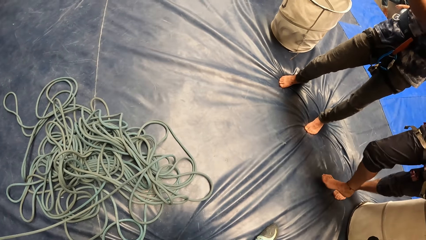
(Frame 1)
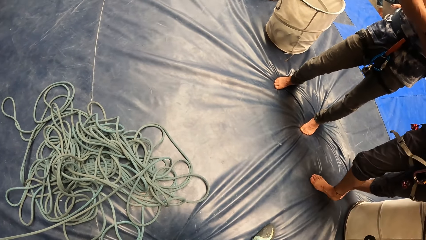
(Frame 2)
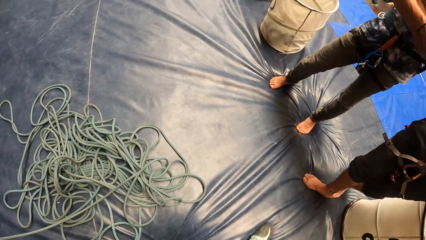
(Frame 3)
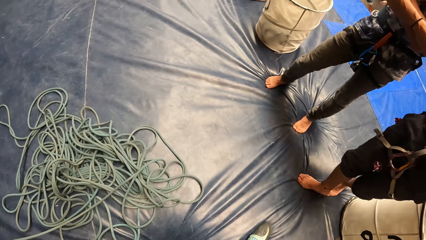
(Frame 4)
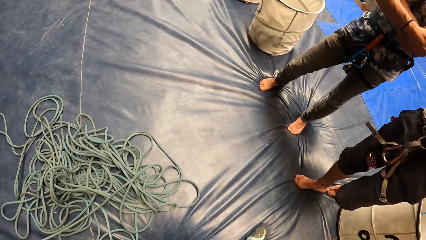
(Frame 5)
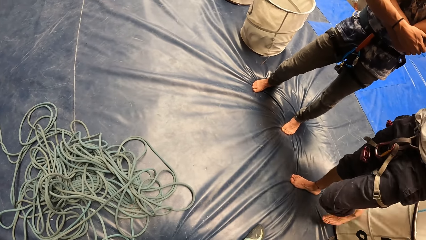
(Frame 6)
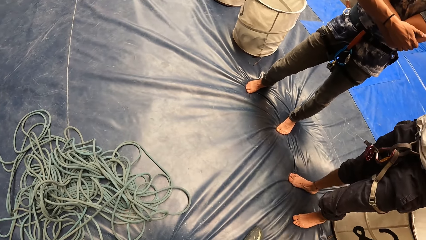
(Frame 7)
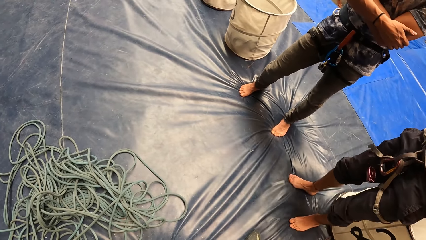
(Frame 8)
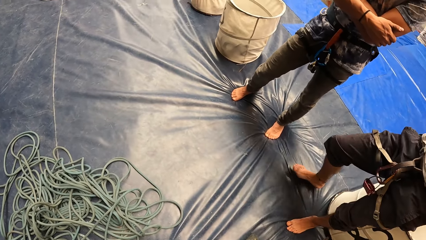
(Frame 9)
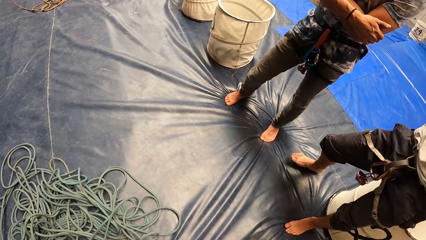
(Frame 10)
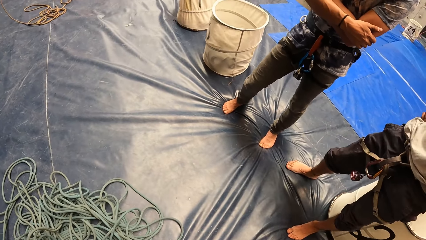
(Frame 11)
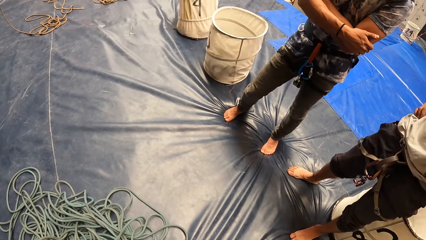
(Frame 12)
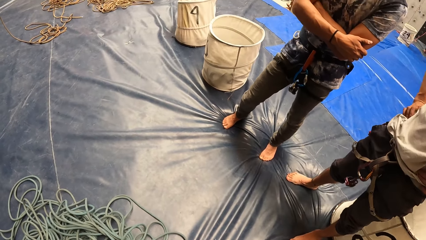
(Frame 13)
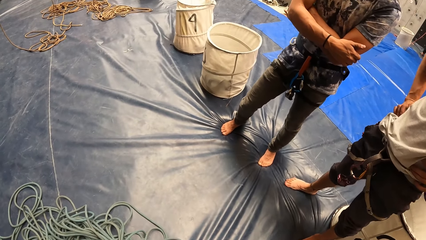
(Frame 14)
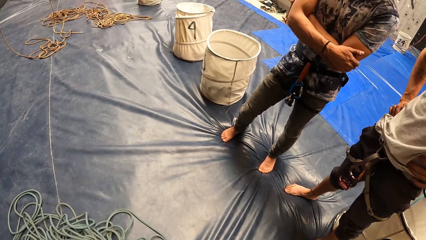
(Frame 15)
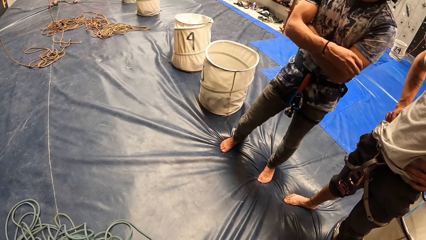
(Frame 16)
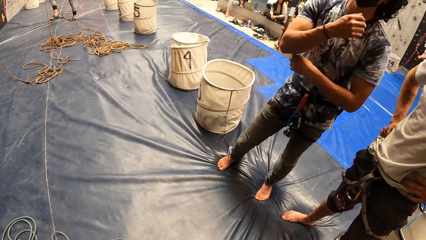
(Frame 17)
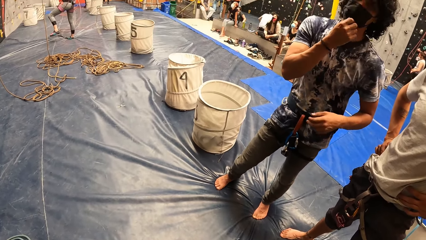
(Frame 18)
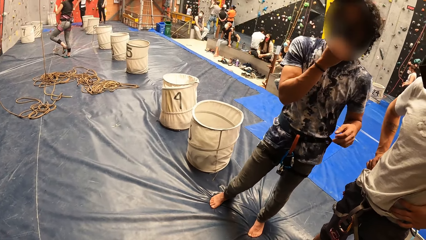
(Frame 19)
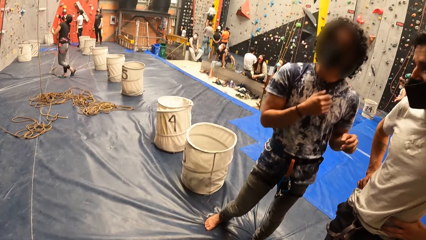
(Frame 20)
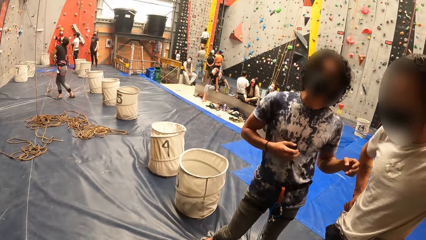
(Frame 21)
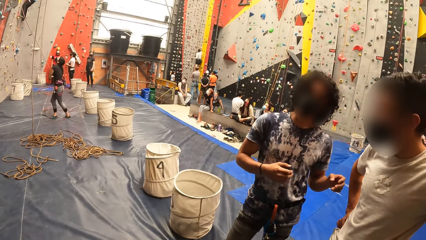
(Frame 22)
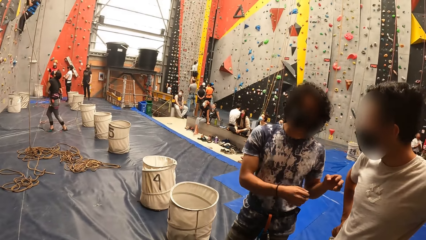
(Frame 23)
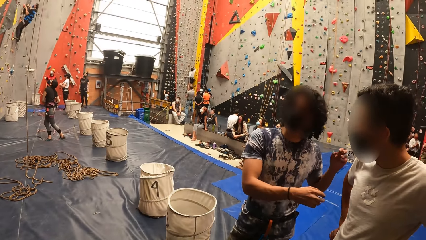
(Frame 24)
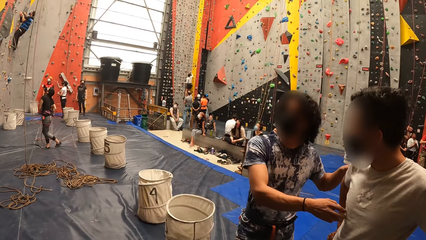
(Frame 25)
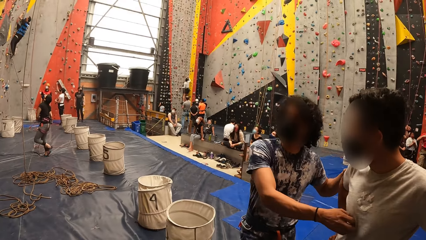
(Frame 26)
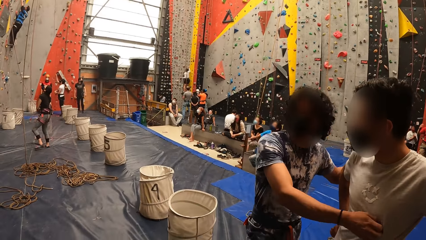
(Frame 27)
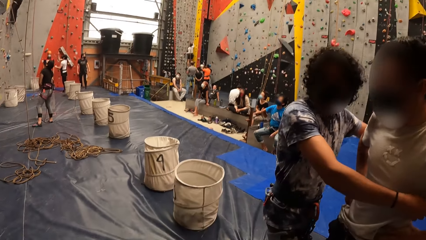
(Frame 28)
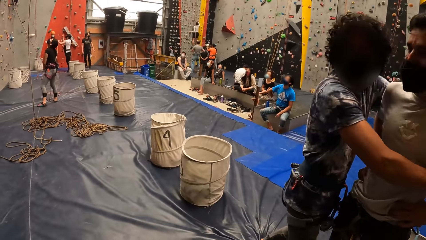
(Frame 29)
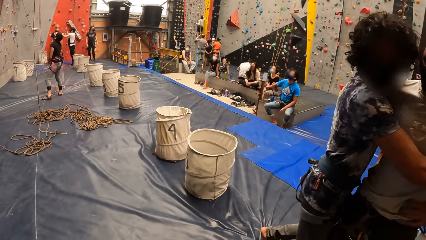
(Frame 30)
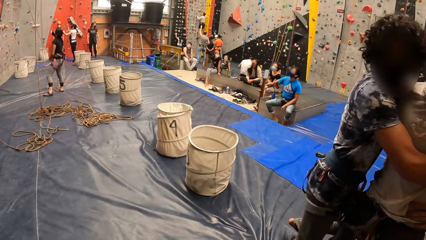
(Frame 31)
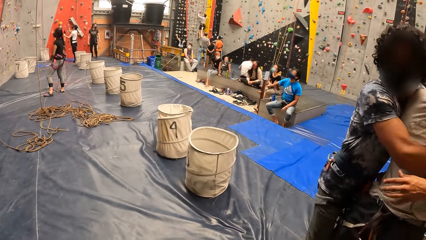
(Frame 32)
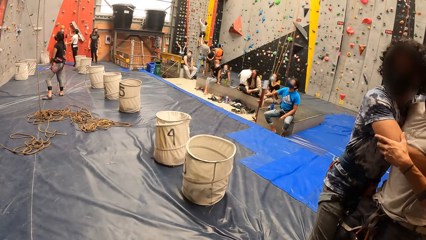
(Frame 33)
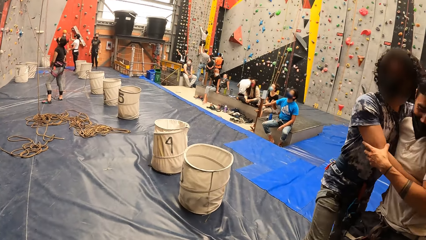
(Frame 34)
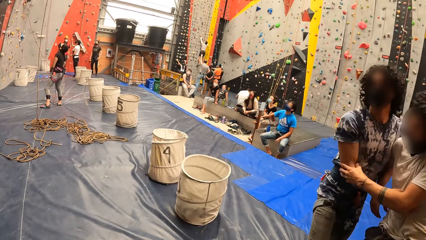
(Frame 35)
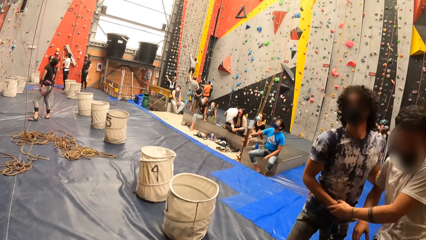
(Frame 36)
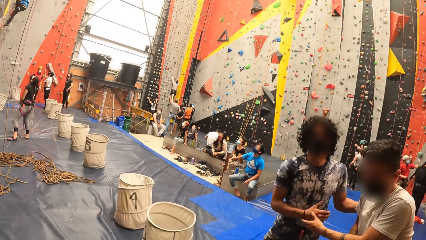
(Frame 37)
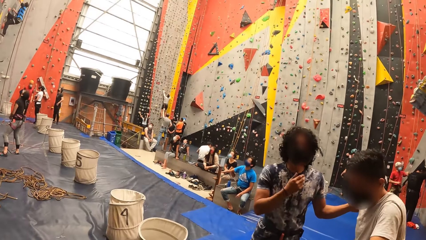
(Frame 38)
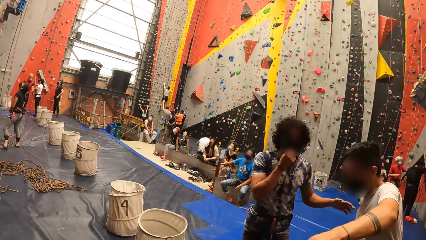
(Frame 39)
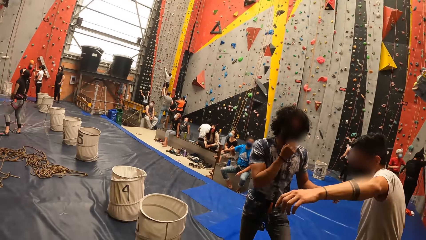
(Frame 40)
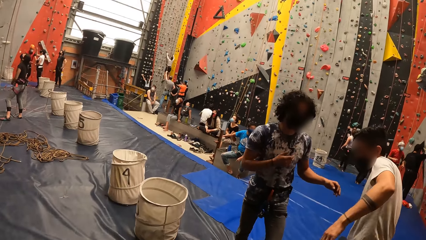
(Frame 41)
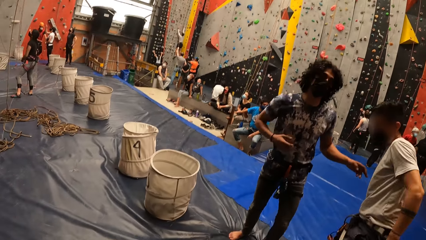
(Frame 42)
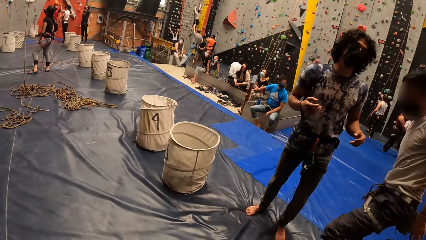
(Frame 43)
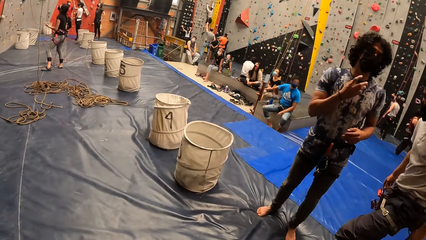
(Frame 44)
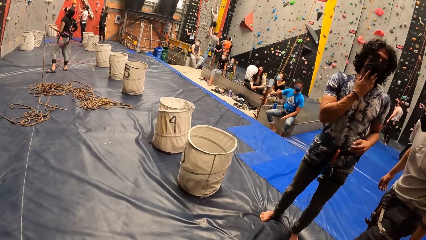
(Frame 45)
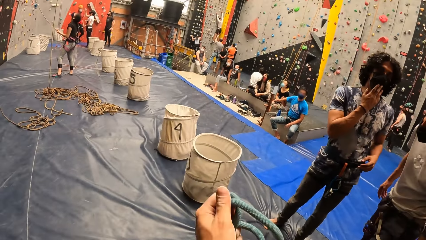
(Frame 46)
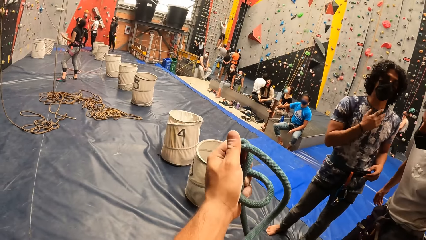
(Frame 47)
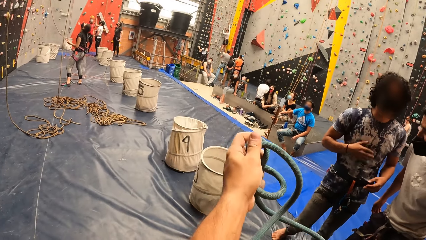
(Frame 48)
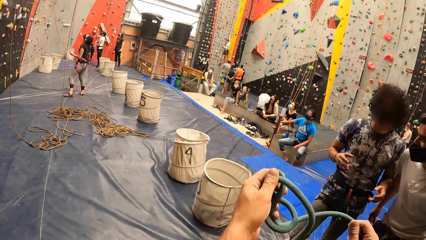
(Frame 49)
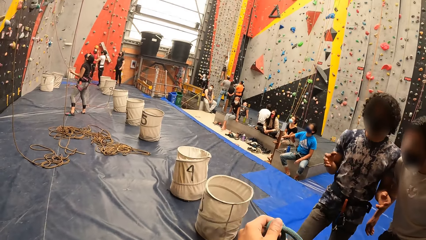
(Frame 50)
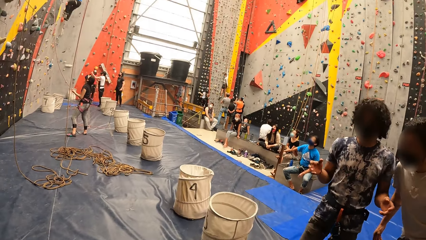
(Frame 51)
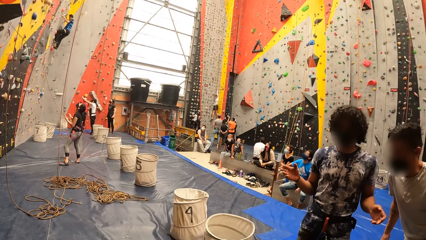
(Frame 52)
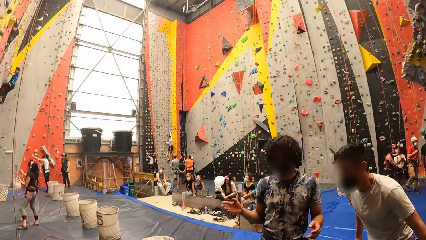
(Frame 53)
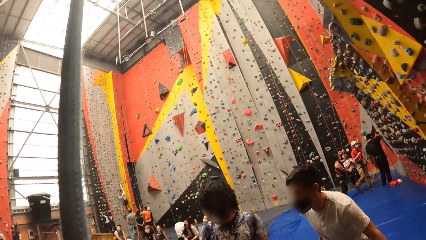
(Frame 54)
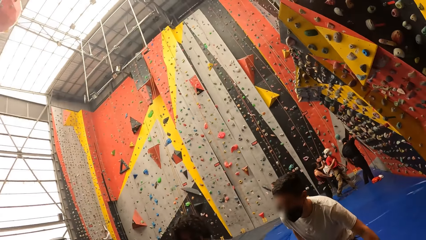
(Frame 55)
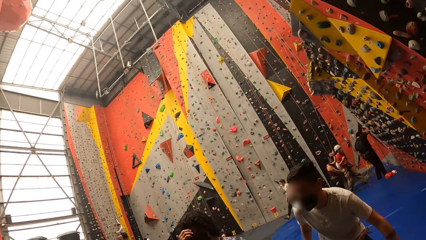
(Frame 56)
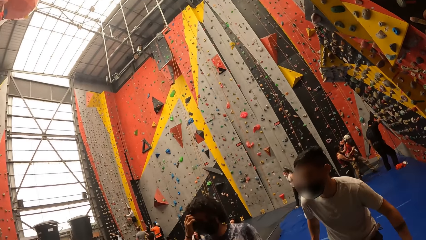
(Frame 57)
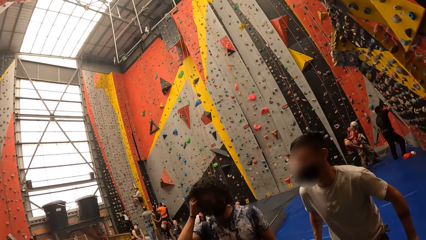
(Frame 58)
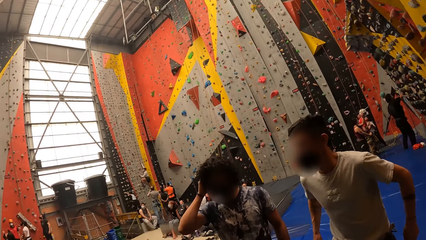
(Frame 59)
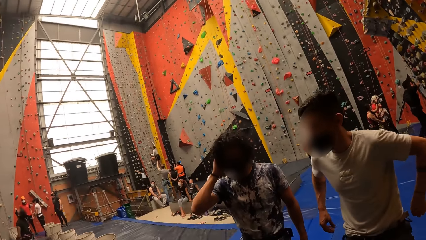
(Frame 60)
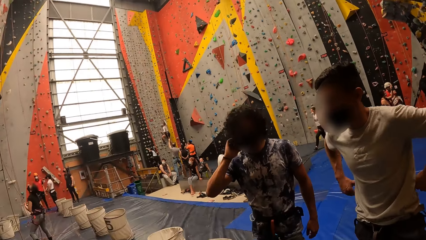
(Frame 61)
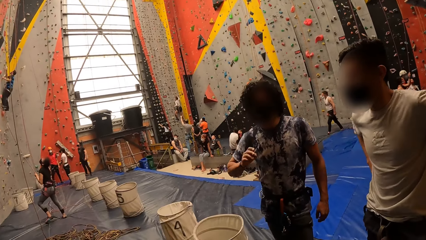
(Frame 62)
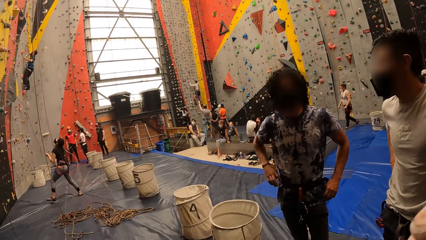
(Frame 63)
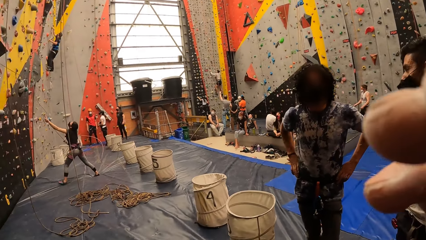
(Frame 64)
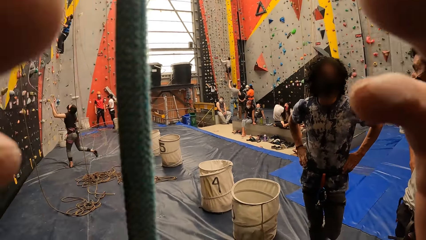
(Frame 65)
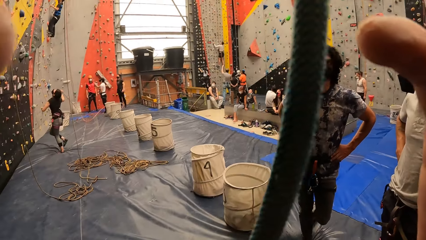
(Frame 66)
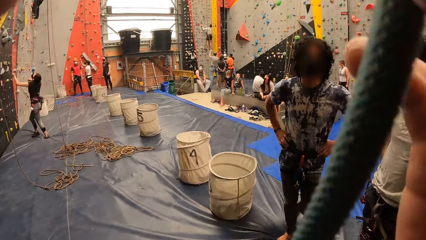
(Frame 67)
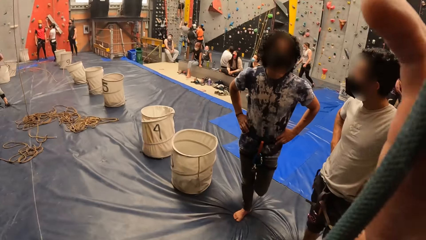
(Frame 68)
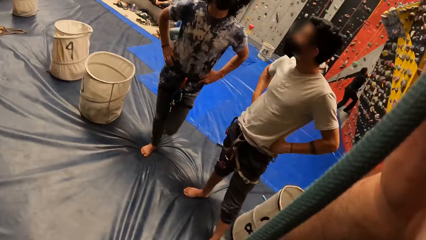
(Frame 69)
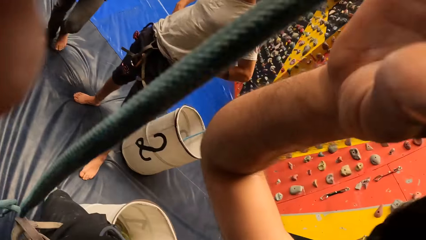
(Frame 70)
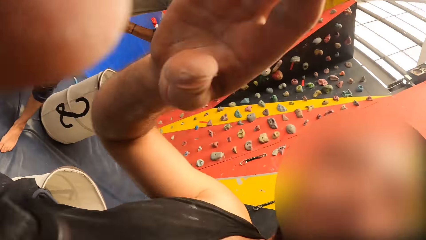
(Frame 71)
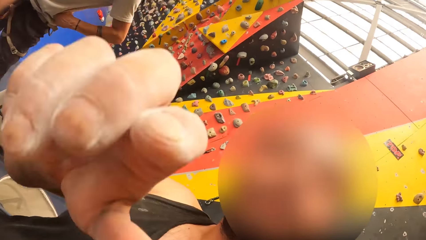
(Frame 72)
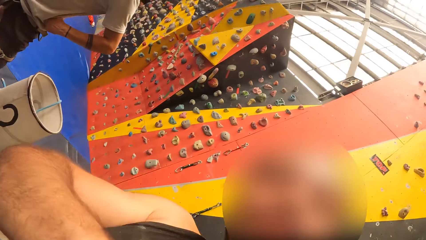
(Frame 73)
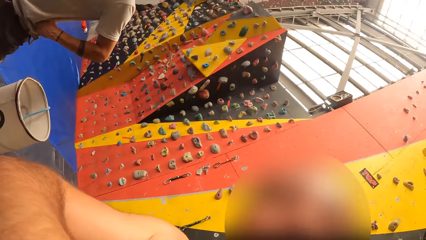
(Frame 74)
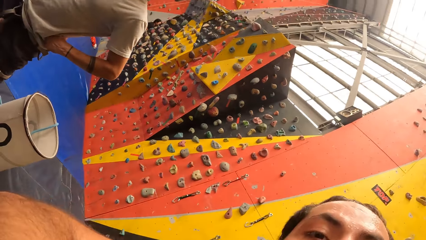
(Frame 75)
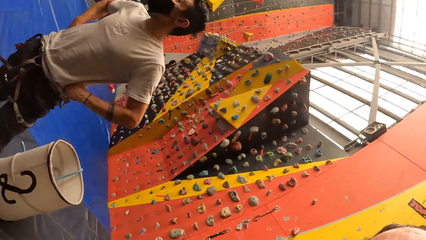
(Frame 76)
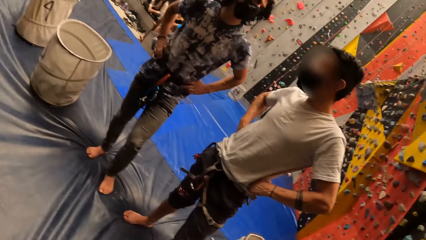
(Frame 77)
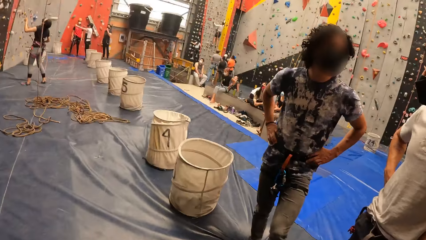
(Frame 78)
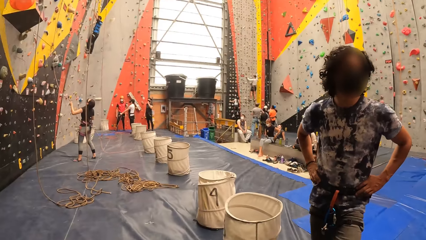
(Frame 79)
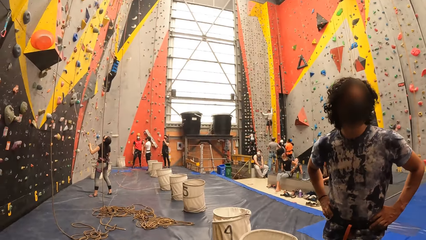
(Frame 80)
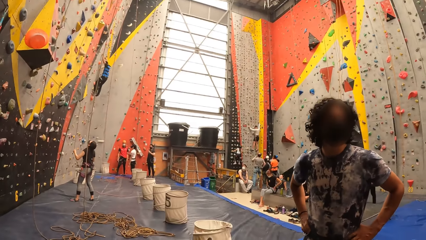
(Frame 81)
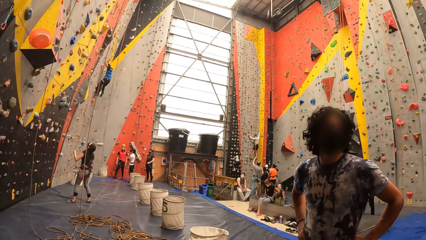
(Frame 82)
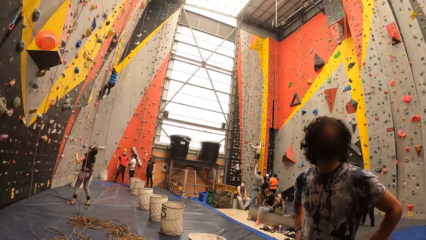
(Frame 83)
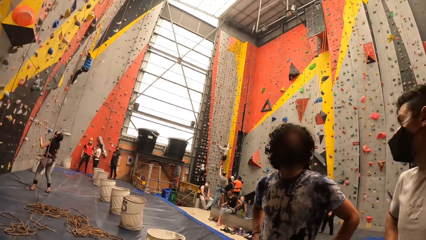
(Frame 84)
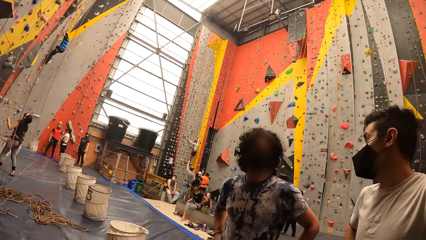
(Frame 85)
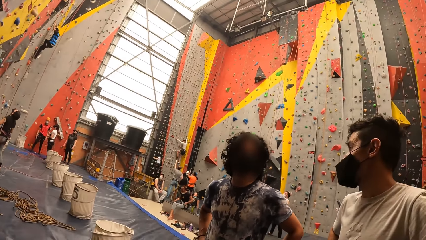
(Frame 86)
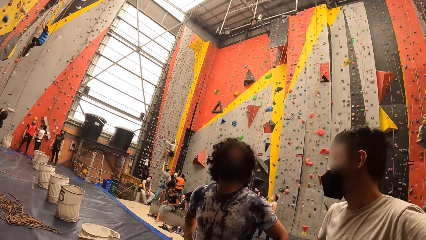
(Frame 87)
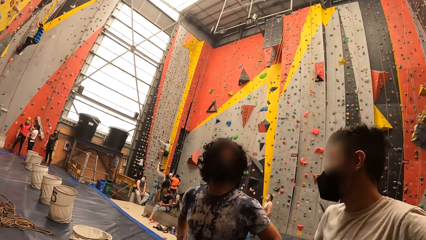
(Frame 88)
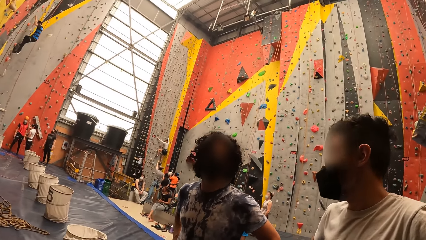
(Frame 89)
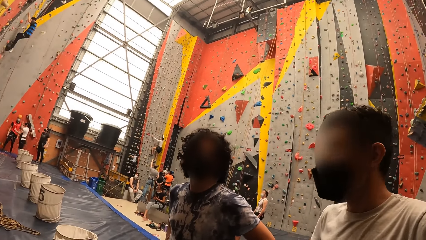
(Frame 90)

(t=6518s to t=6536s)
A man pulls back another man. The other man gestures out with his hand. The camera wearer holds the rope. They look around the room. They pull the rope. They adjust the camera. They look around the room.
